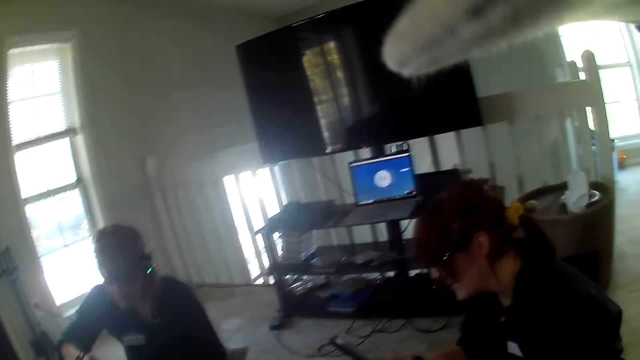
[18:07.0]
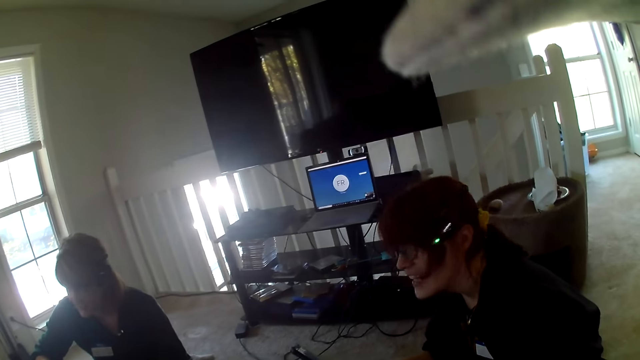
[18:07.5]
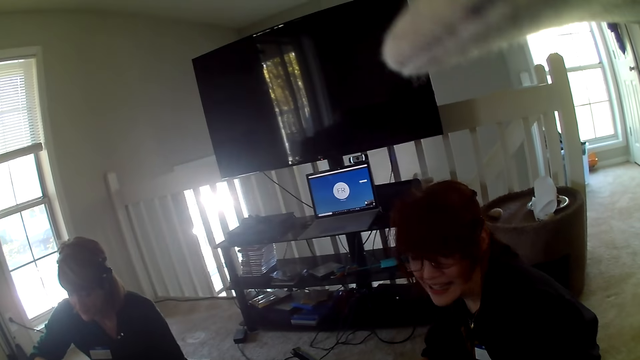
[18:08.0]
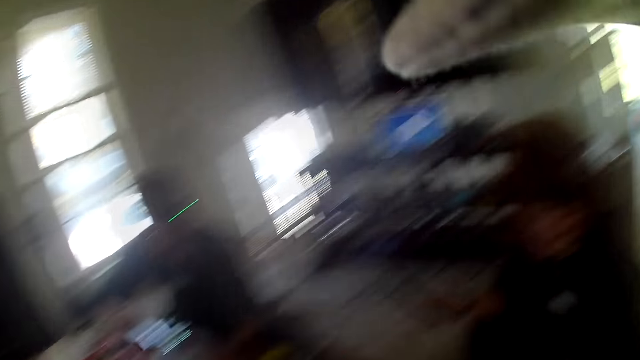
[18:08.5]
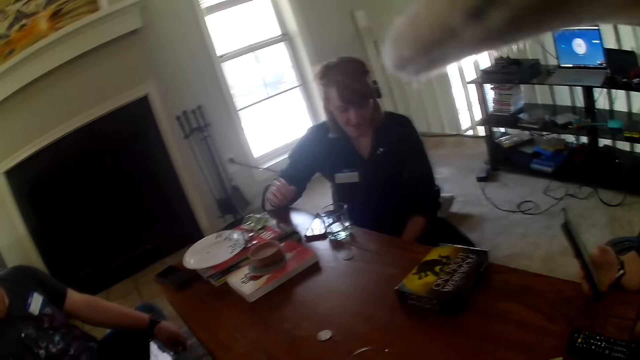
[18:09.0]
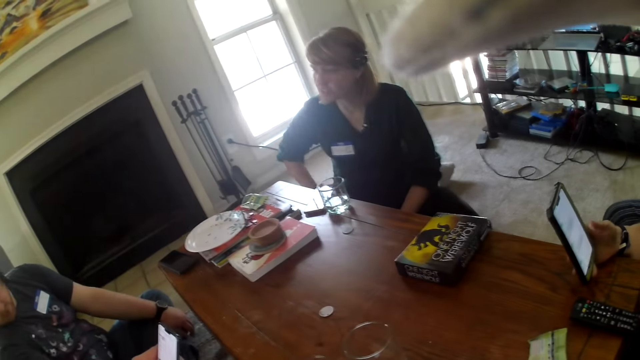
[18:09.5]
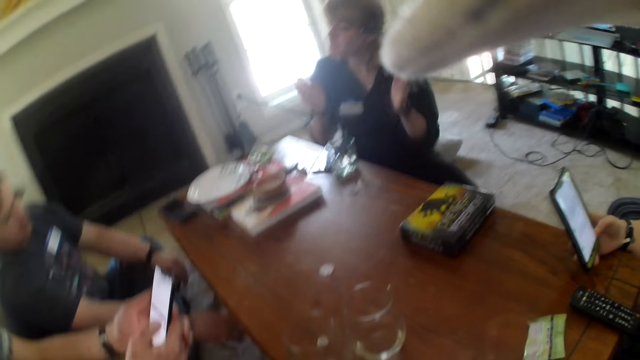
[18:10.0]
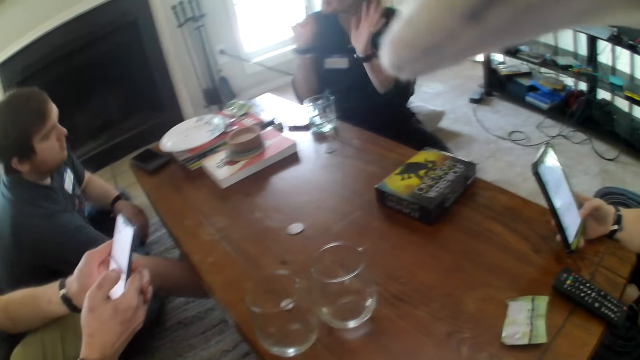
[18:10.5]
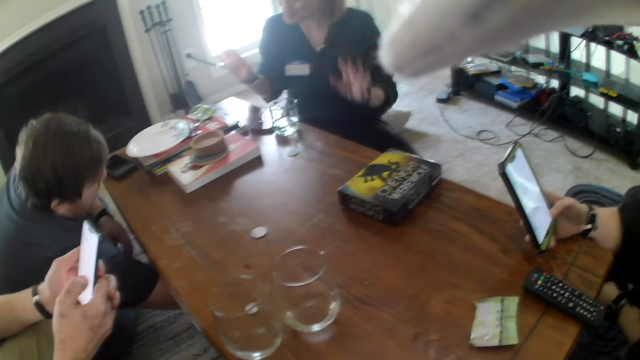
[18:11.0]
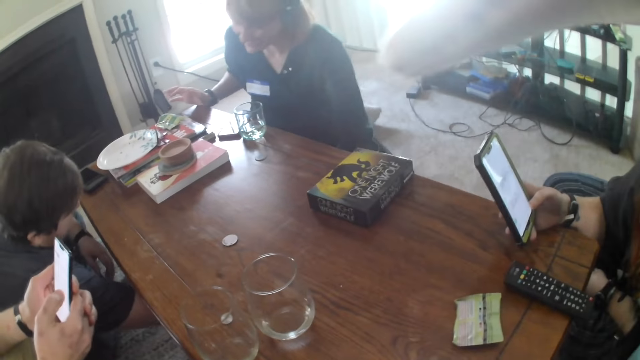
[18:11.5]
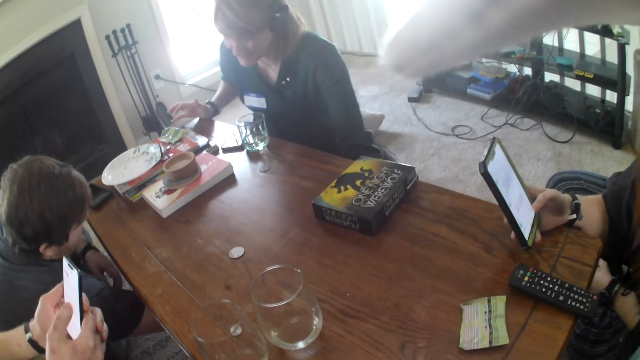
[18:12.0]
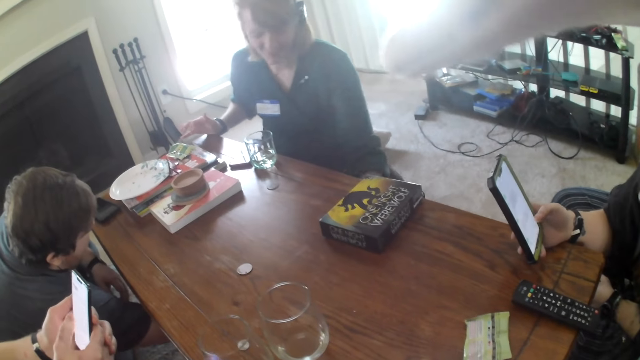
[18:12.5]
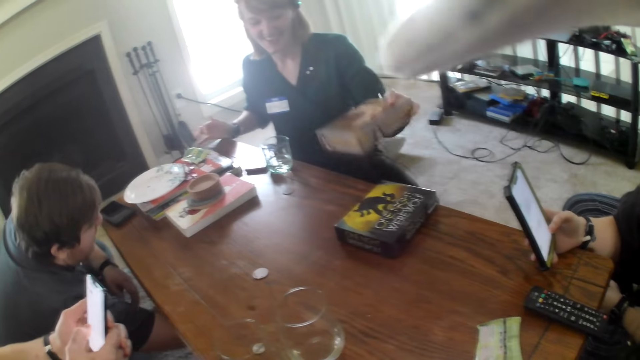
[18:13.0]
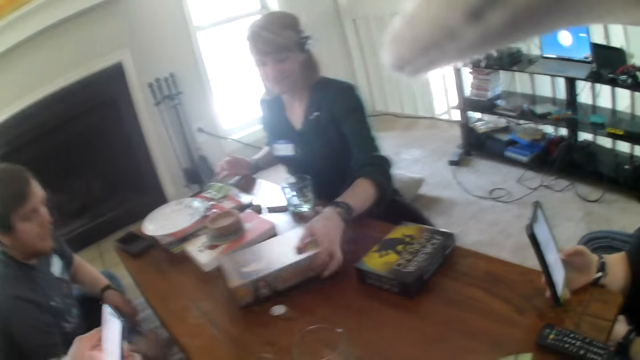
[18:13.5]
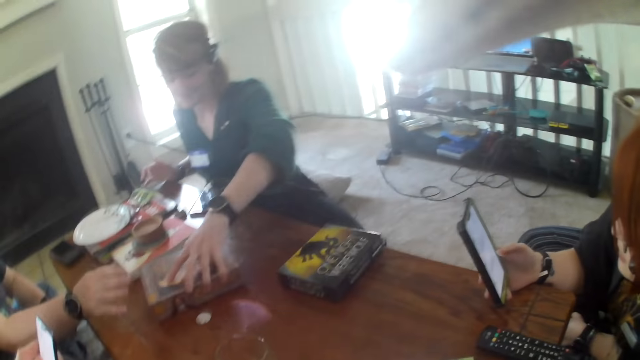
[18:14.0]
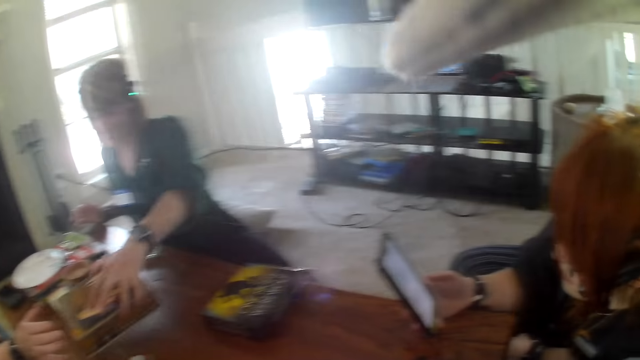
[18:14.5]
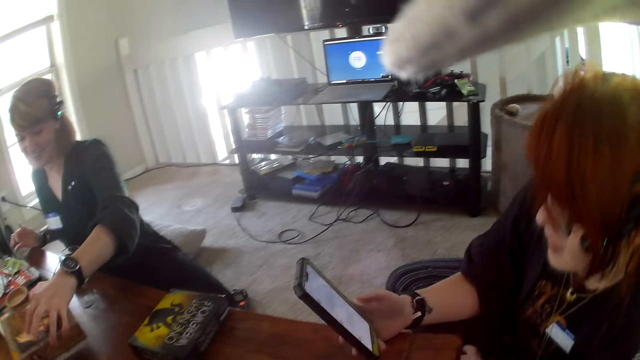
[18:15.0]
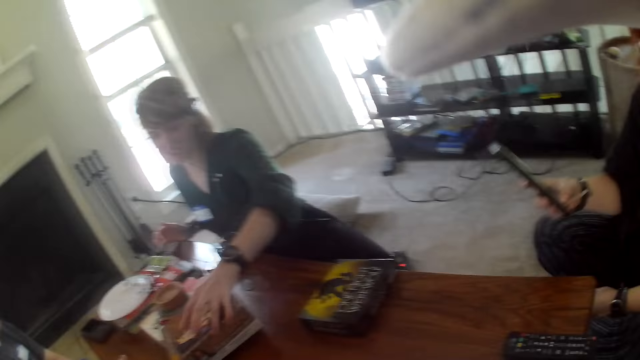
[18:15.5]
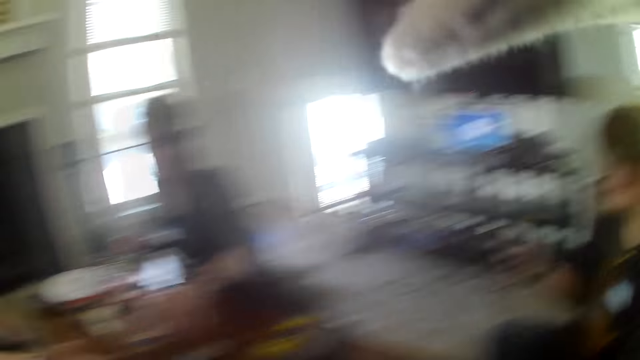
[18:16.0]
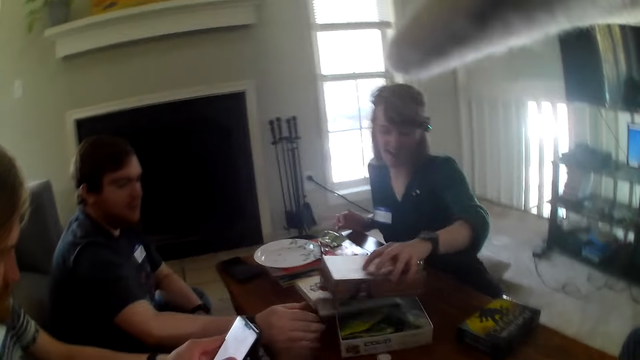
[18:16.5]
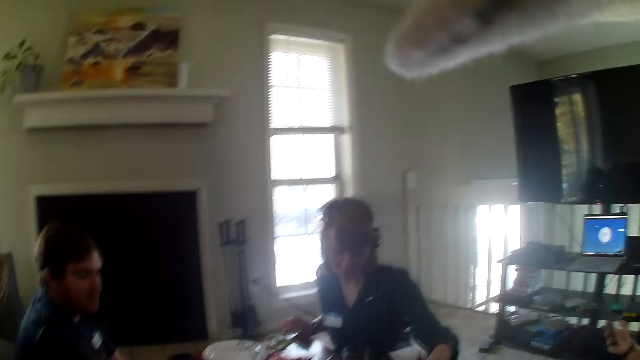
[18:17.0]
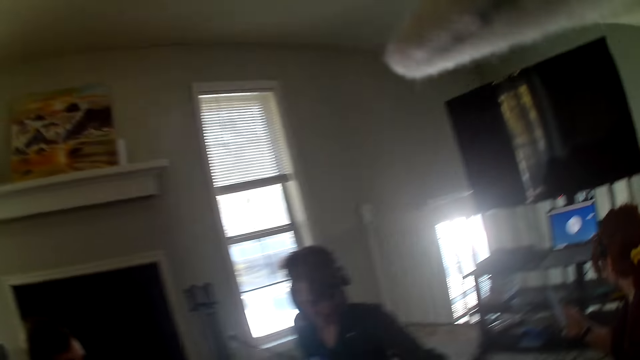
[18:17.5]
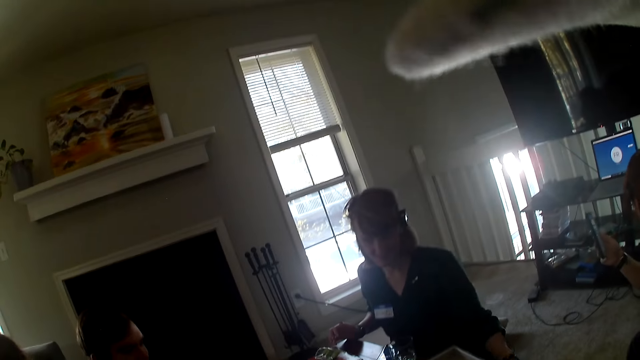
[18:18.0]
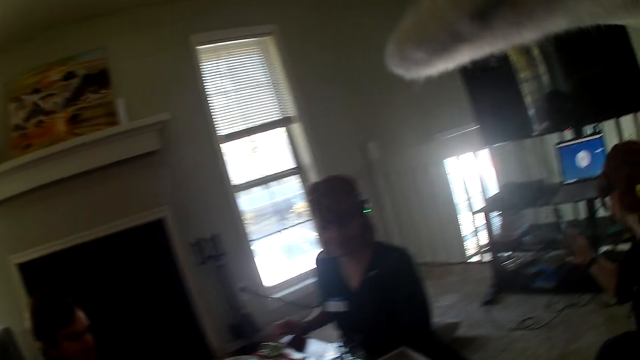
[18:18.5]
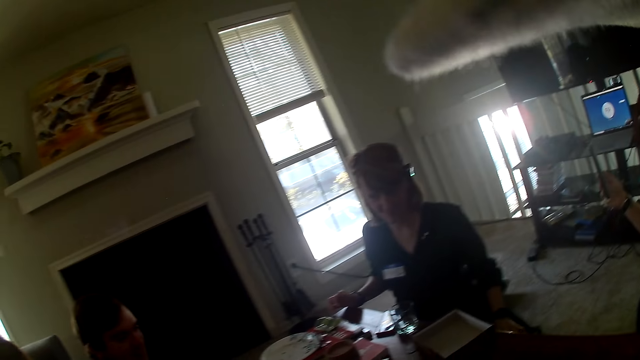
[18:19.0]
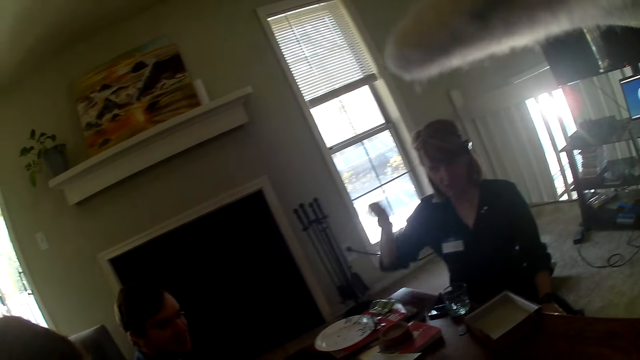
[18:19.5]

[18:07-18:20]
A woman uses the phone. Another woman places a box on the table. The other woman uses the phone and looks at the phone. The camera wearer looks around the apartment. They stare at a third woman.

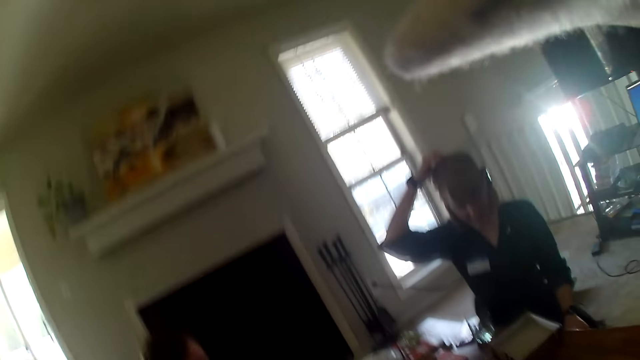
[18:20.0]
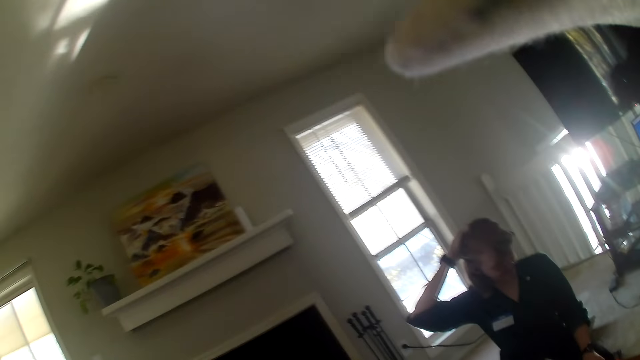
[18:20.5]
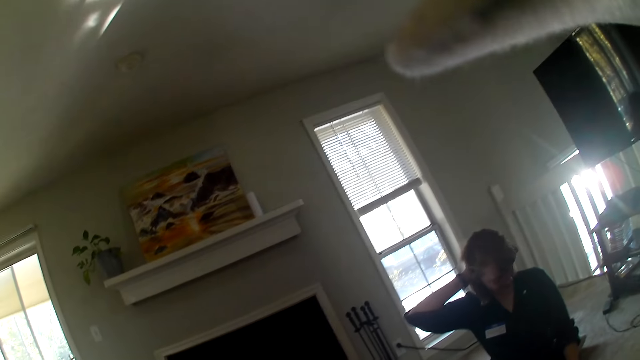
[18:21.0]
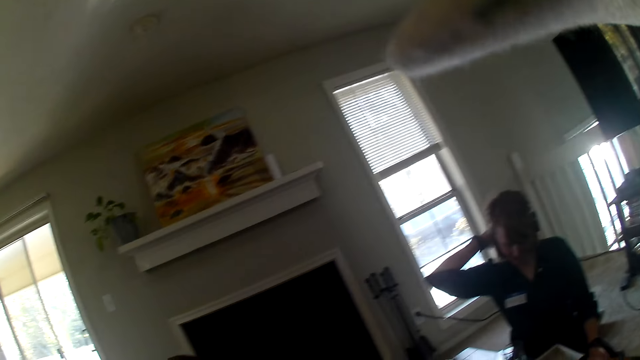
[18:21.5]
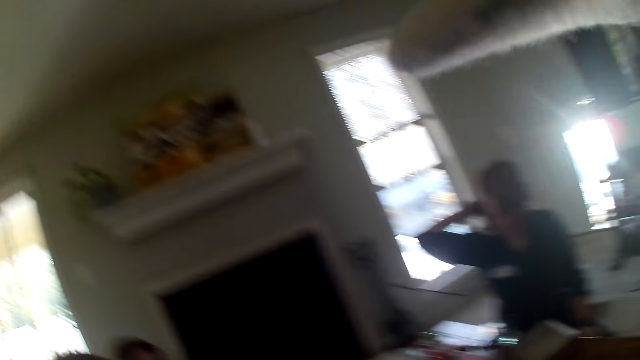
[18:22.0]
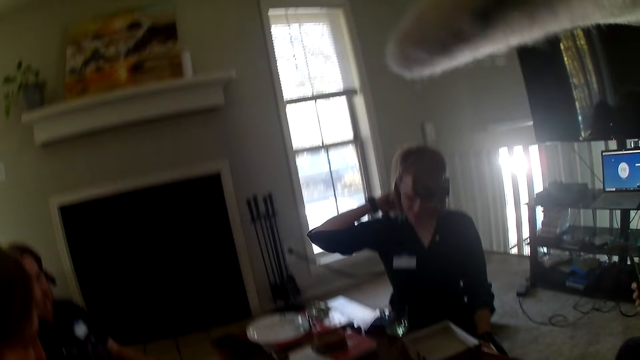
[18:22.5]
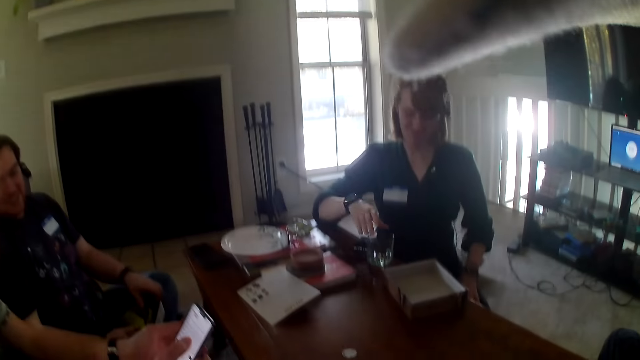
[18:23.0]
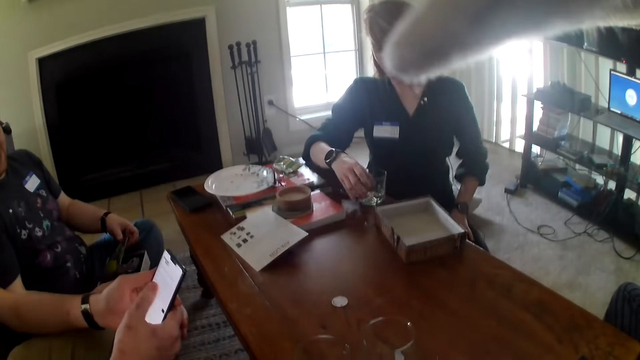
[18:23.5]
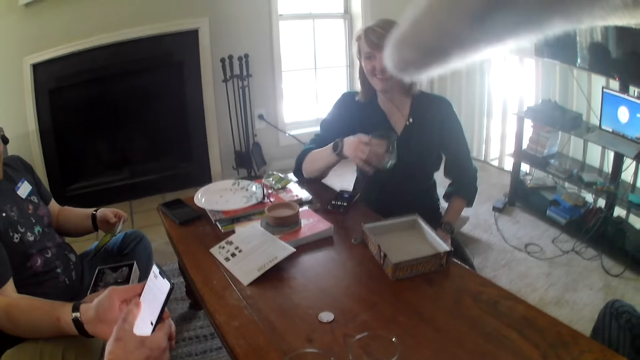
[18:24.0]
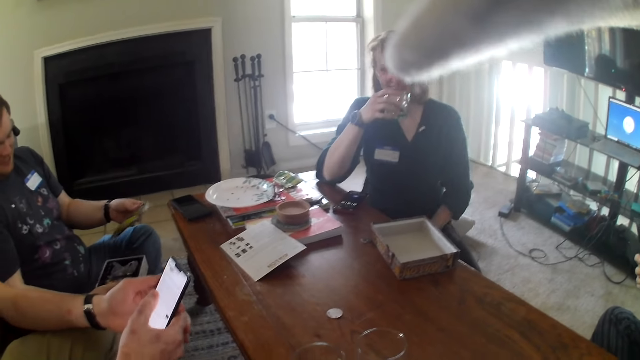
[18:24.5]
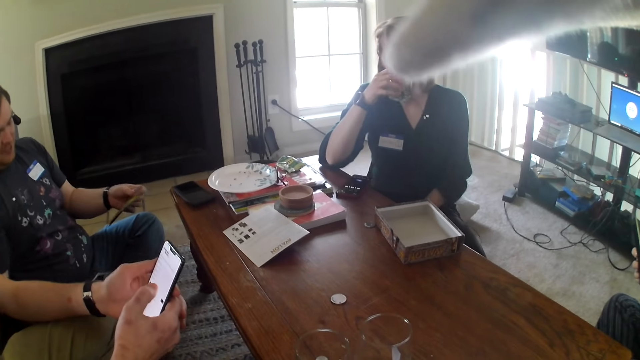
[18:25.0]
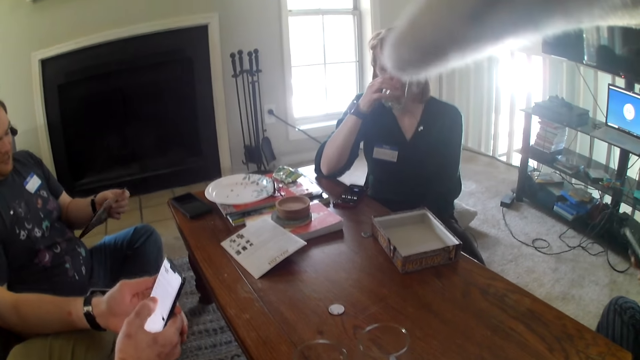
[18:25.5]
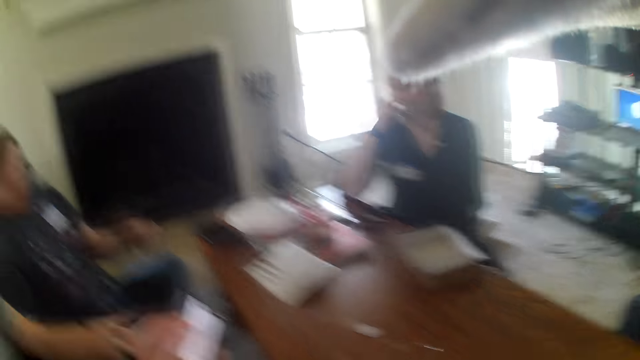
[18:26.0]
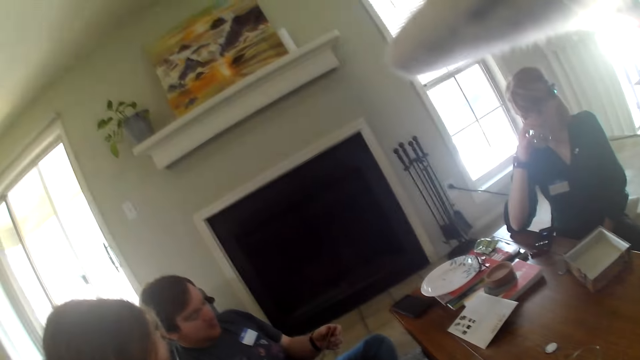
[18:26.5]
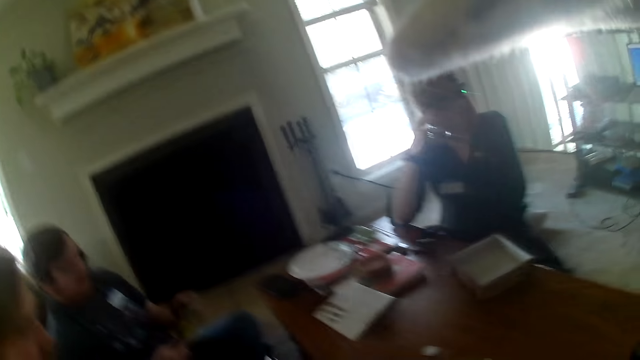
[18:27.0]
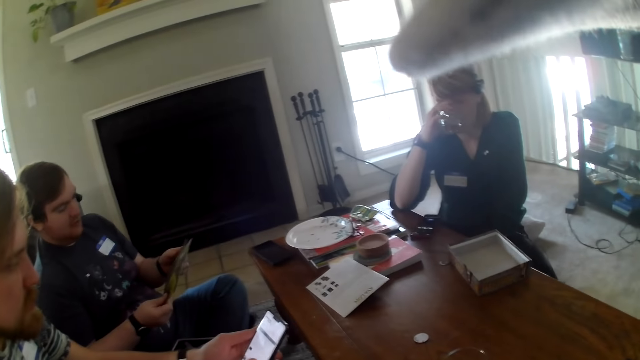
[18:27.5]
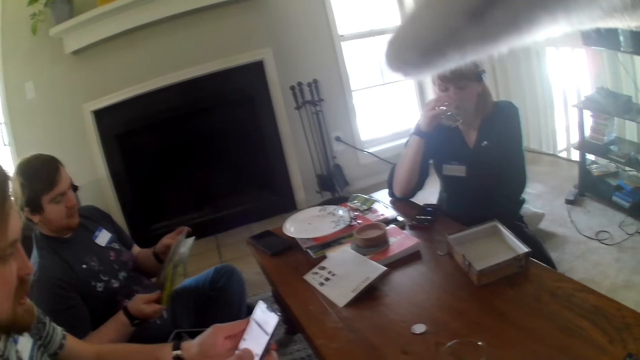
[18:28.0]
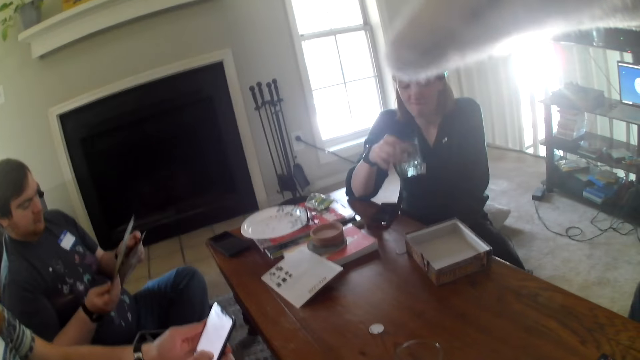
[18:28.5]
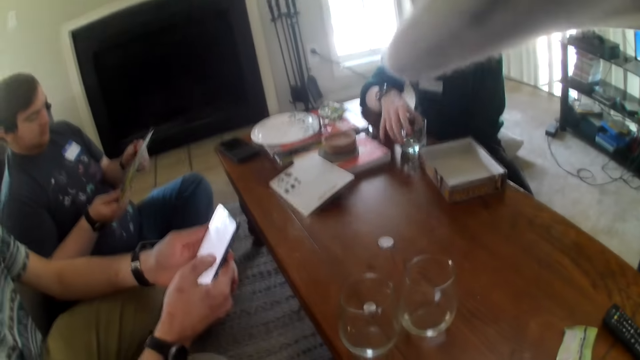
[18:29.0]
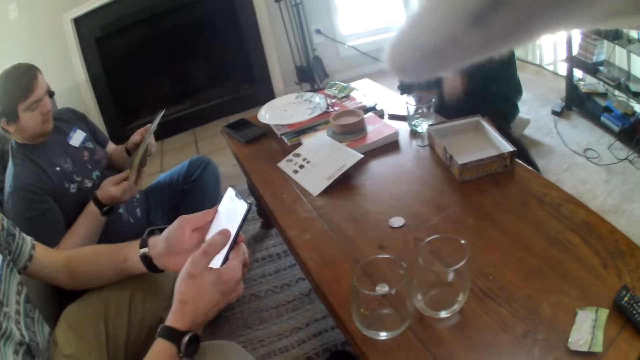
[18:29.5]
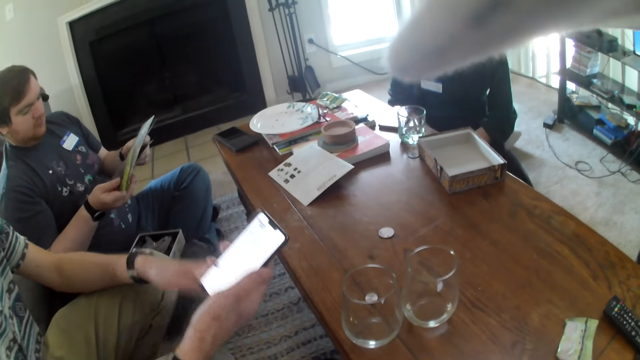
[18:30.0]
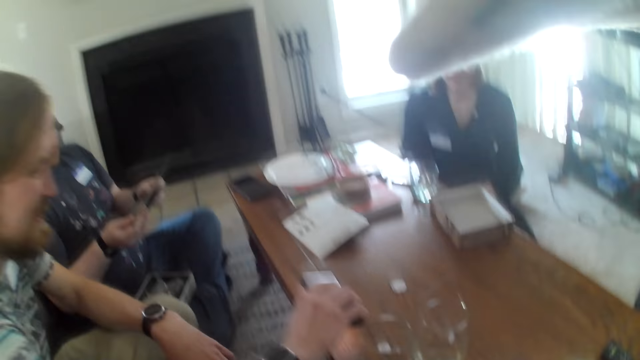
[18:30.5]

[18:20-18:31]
A woman touches her hair. The woman picks a glass from the table. She drinks water from the glass. The camera wearer looks around the apartment. They stare at a man. The woman puts the glass on the table. Another man uses the phone.
